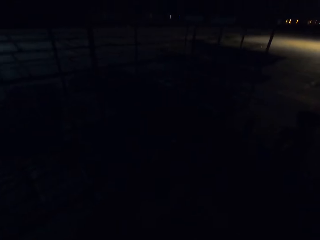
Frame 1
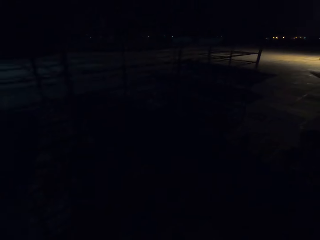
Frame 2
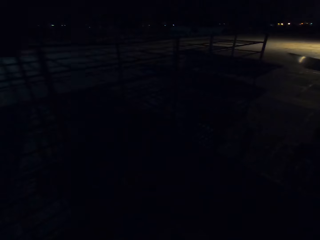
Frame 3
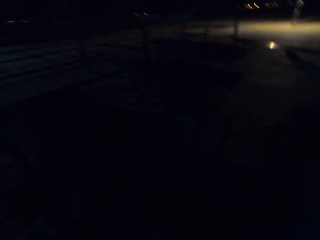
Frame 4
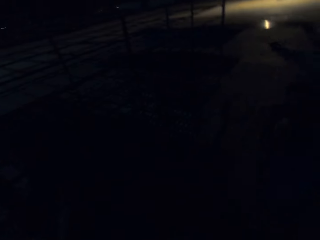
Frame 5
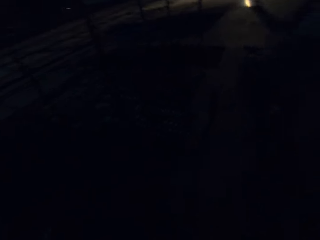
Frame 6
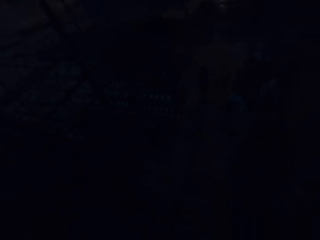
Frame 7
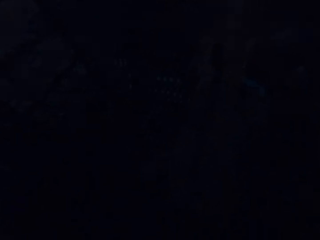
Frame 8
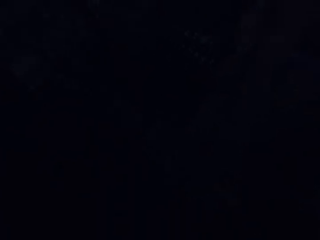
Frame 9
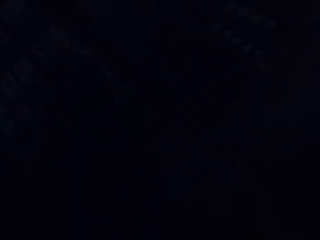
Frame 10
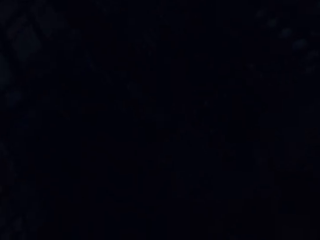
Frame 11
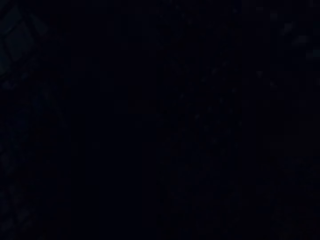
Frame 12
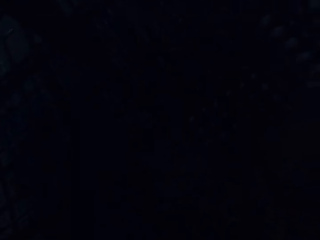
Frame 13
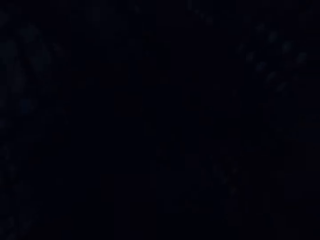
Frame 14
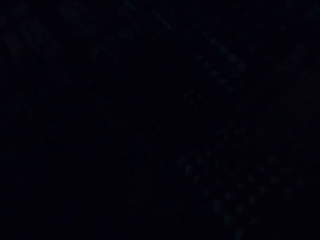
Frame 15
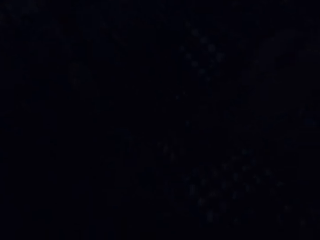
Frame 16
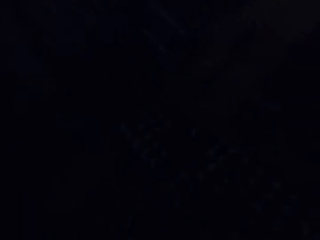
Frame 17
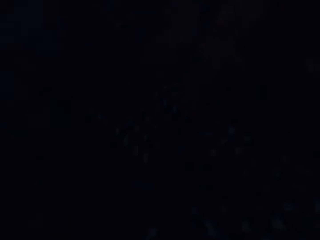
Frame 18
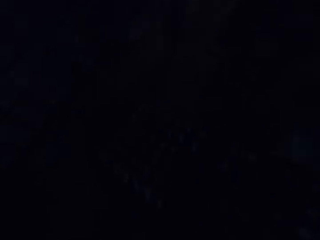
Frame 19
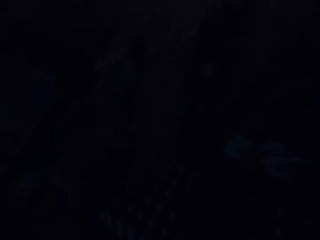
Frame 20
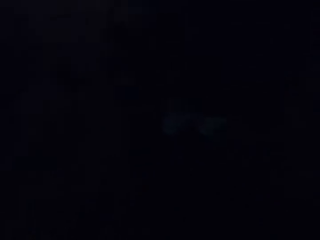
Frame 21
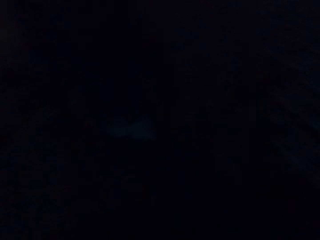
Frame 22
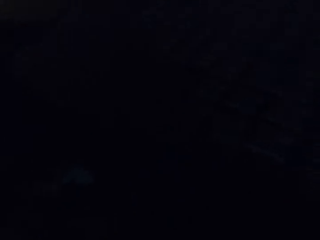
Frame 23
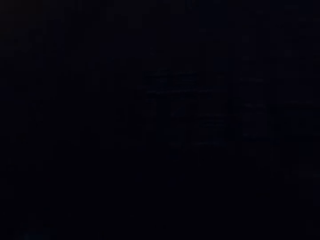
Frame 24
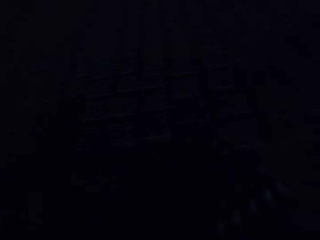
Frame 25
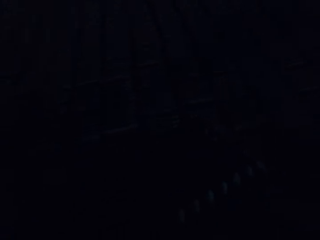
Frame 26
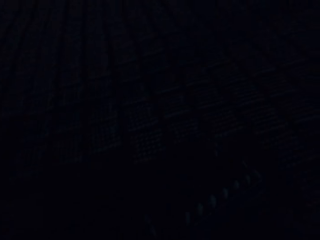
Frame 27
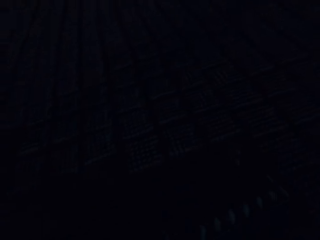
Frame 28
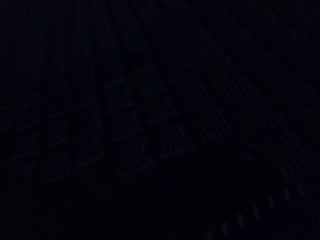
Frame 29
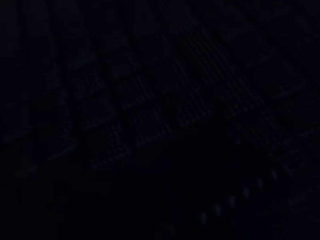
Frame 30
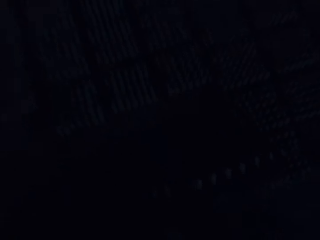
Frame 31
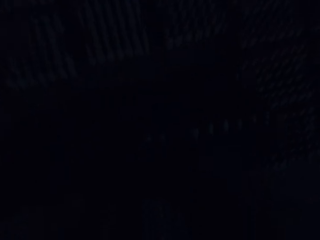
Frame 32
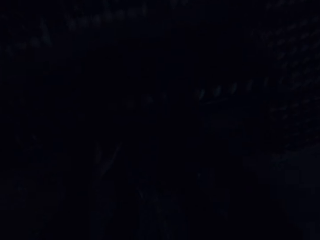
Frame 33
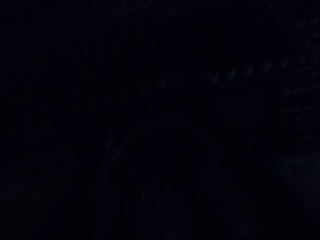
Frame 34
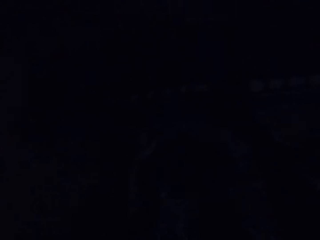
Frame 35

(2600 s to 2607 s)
A man moves to the metal pallet rack.

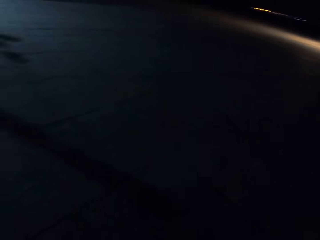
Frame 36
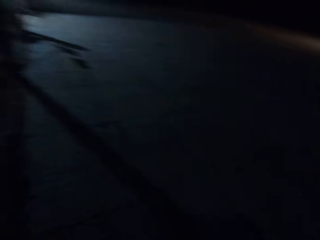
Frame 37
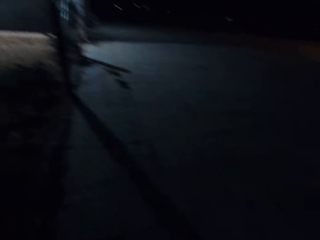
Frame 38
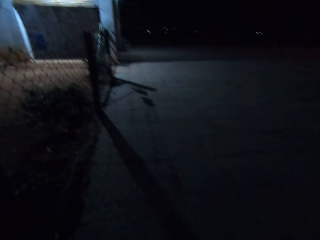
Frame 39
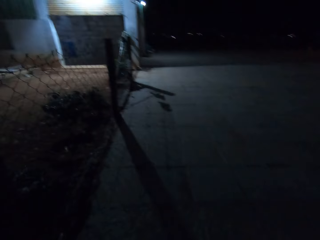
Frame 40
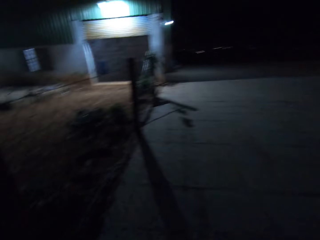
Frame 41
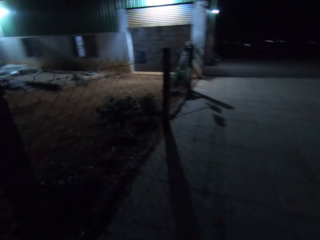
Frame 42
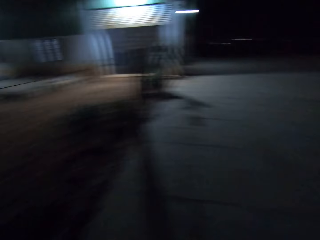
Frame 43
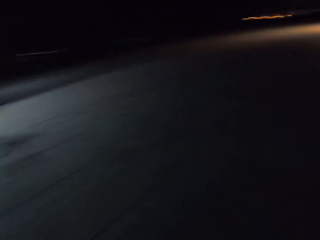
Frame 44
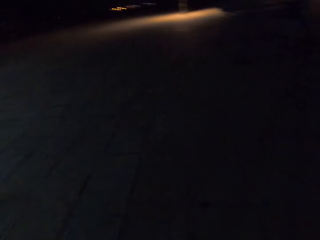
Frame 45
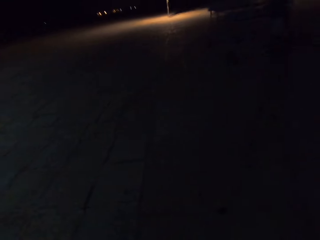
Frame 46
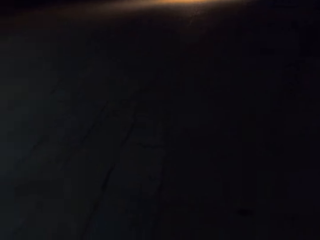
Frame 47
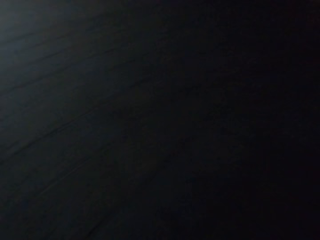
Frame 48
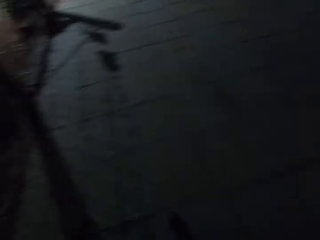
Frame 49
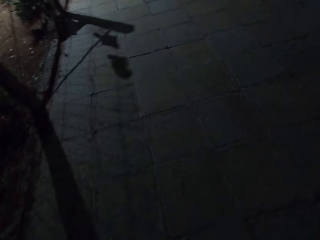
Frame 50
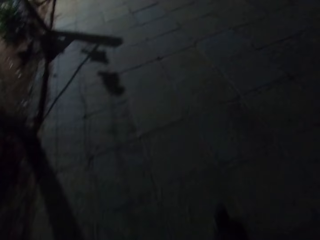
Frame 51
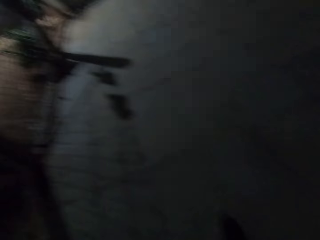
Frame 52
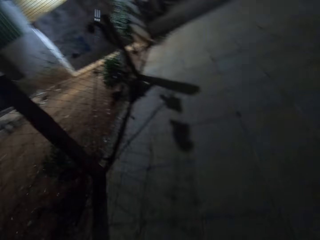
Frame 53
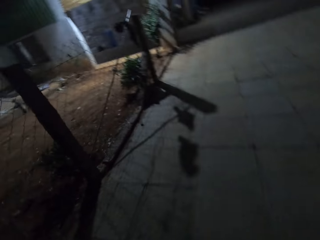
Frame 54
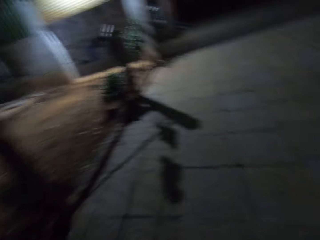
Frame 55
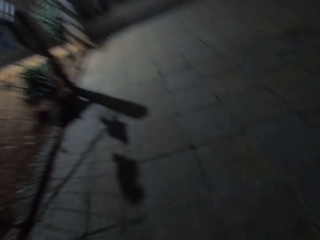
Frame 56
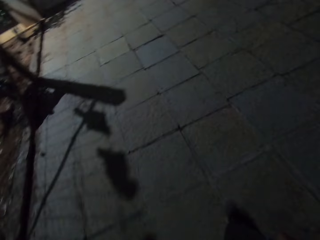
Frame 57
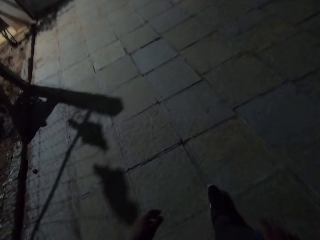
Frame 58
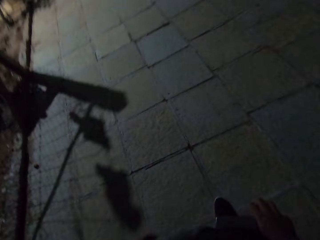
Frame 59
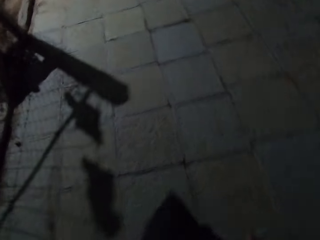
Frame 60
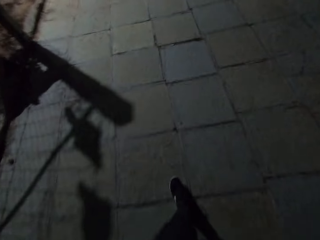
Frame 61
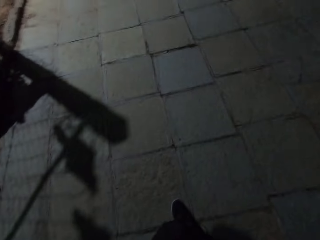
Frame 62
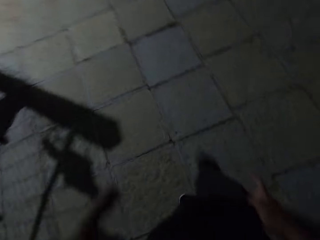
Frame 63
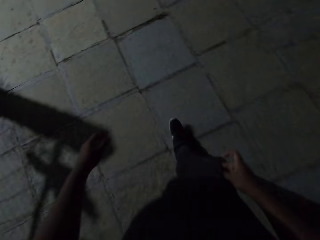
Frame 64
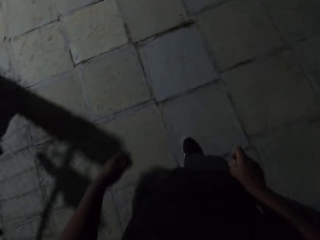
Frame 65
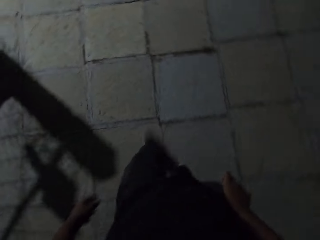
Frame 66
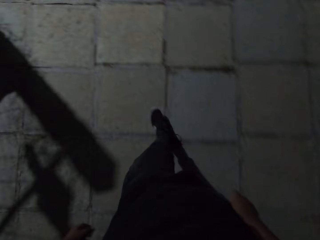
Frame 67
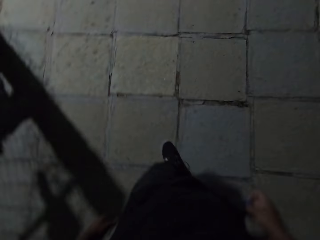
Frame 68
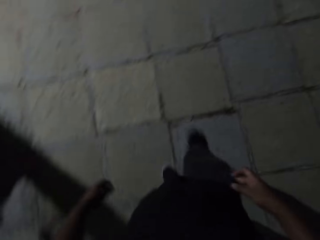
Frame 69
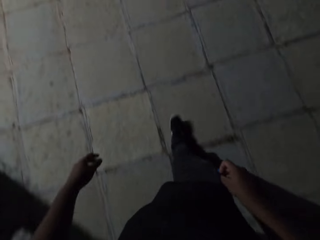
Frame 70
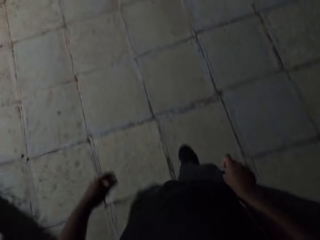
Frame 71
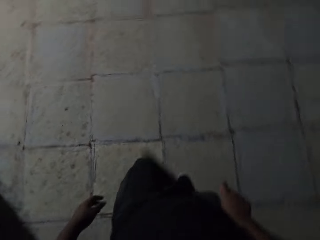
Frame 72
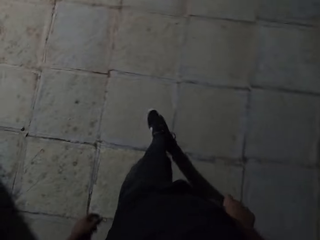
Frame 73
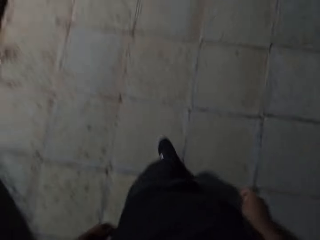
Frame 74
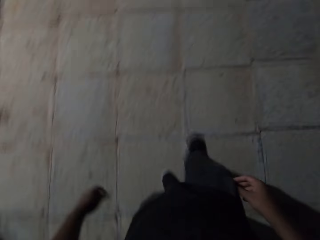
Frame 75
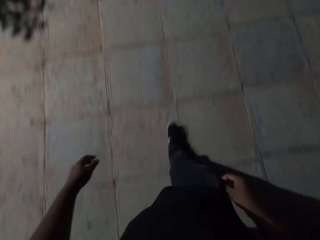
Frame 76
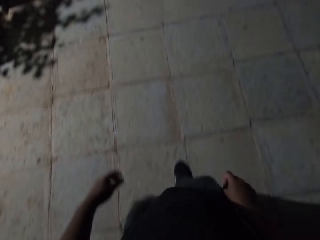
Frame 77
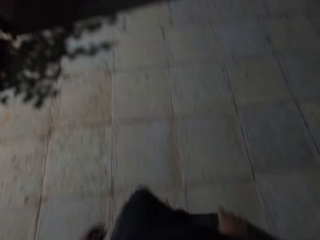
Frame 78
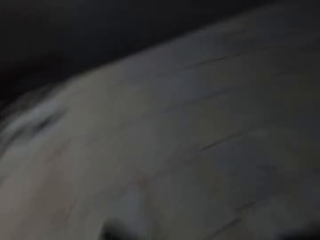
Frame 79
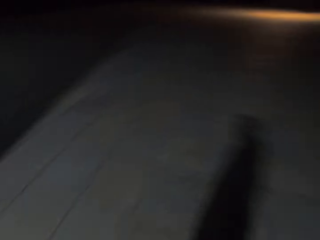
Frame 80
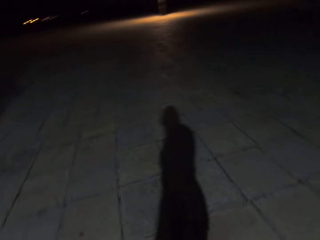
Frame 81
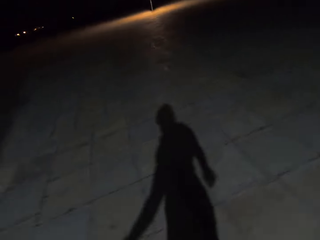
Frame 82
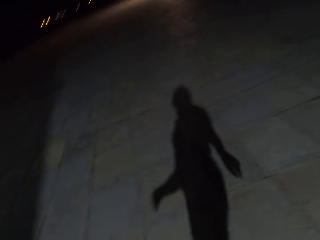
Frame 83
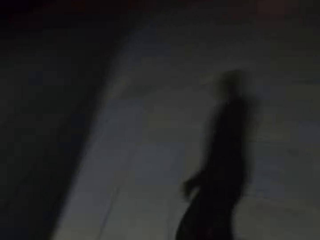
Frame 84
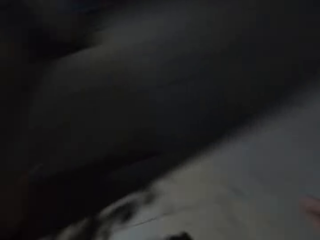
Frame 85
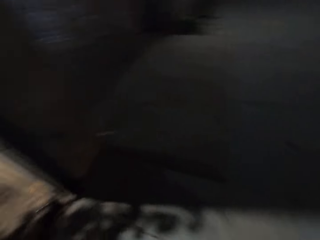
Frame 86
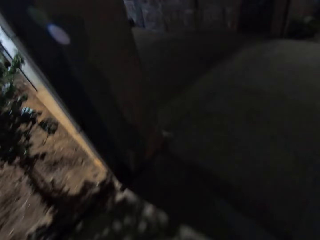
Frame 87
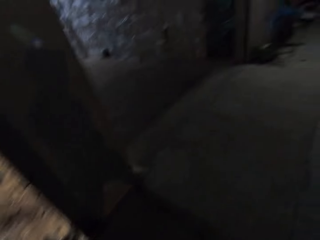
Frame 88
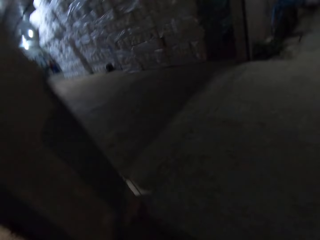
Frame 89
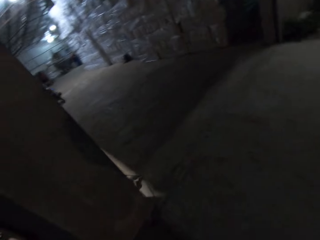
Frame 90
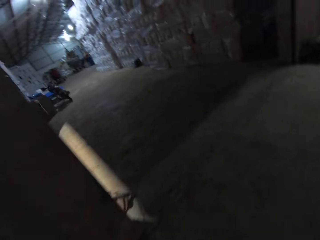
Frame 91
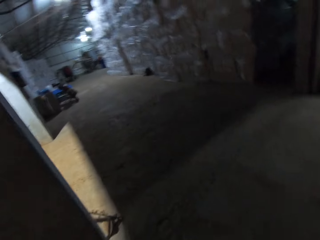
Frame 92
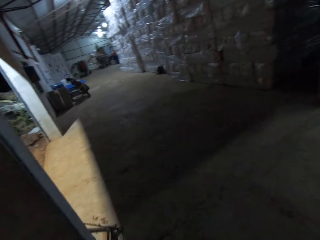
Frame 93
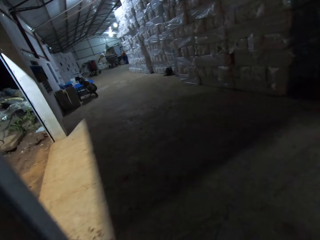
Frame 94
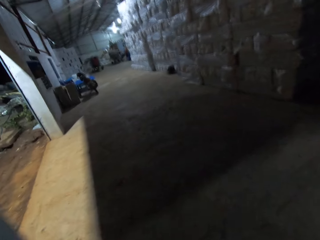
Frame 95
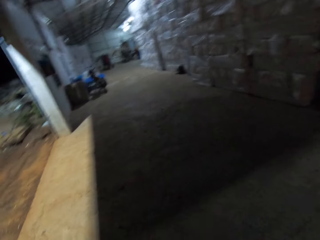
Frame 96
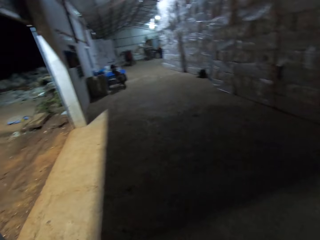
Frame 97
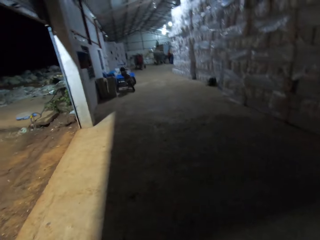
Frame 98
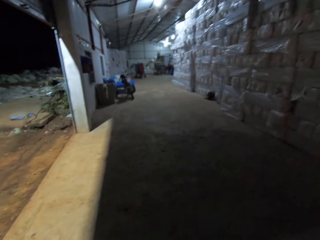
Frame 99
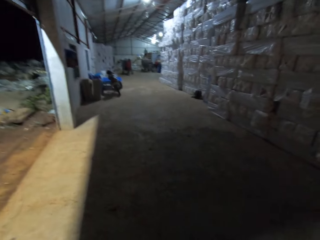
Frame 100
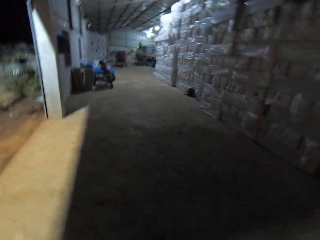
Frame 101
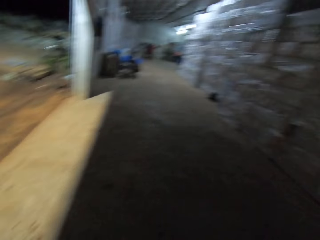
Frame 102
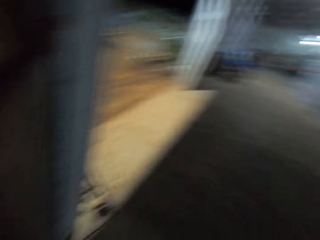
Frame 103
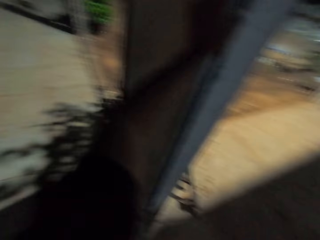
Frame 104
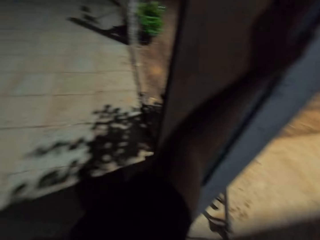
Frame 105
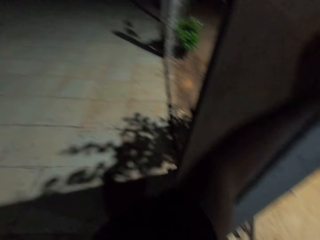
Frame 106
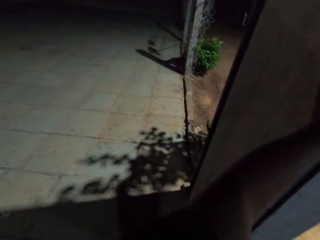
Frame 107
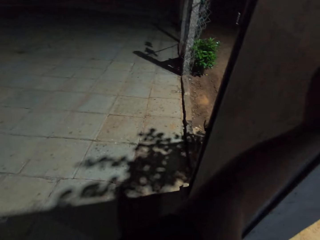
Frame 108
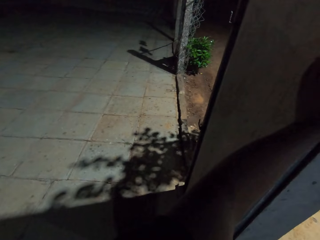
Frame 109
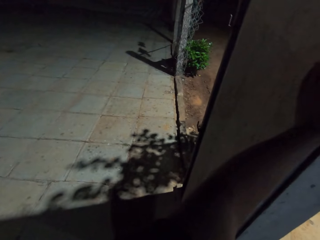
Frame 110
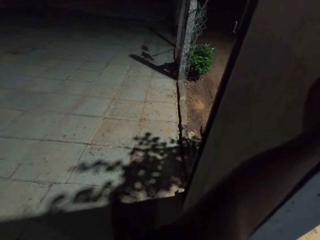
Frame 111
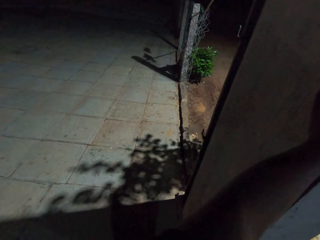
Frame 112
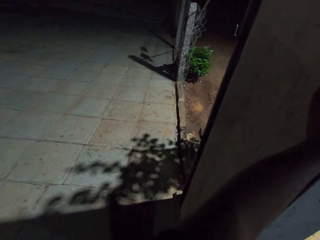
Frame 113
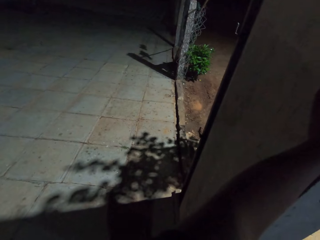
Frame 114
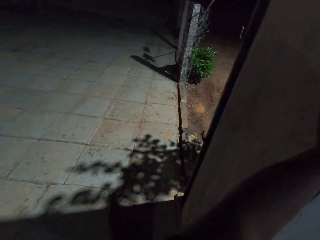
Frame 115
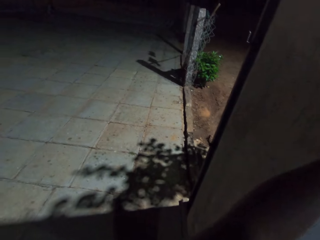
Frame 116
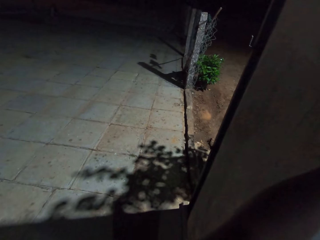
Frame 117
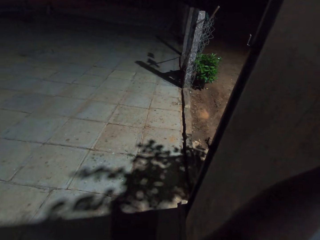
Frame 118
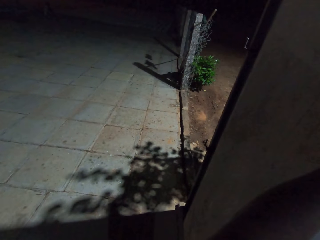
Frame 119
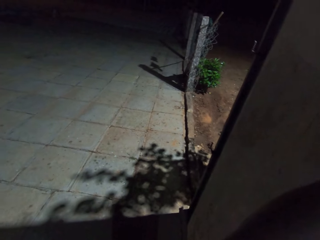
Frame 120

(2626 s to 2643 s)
The camera wearer walks towards the warehouse. A man walks around. The camera wearer turns sideways to the left.
